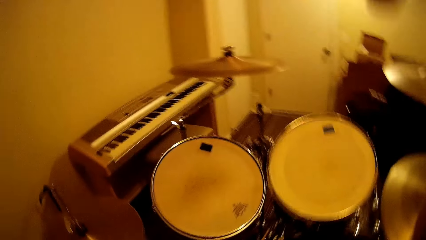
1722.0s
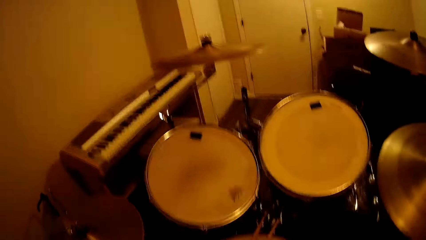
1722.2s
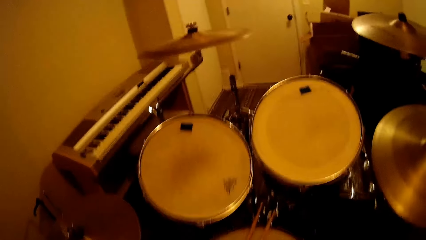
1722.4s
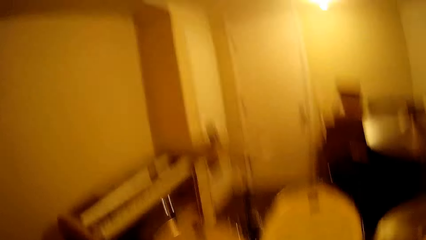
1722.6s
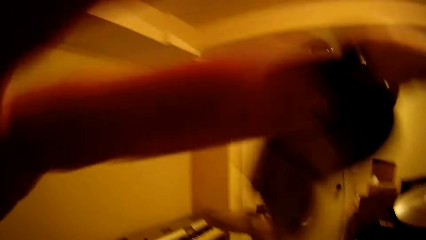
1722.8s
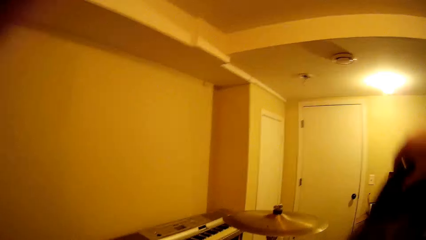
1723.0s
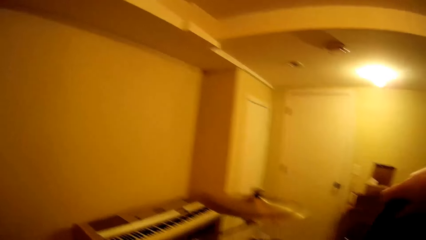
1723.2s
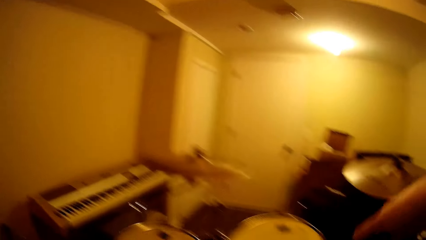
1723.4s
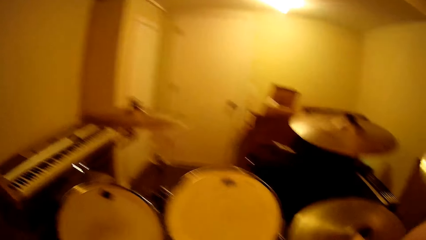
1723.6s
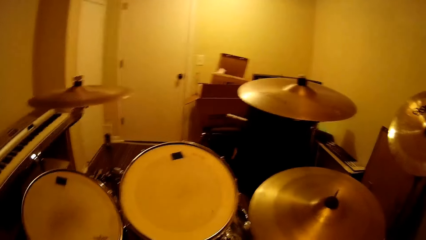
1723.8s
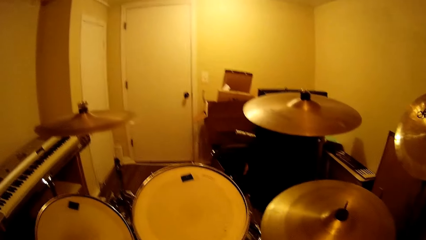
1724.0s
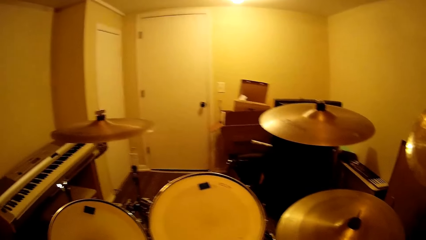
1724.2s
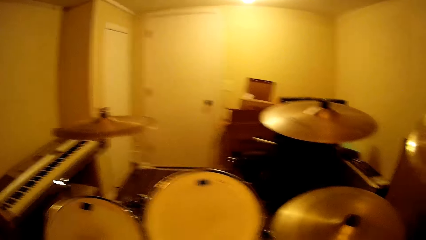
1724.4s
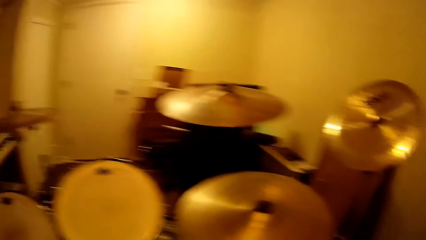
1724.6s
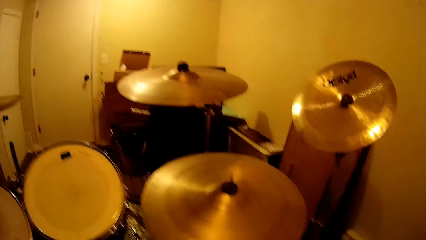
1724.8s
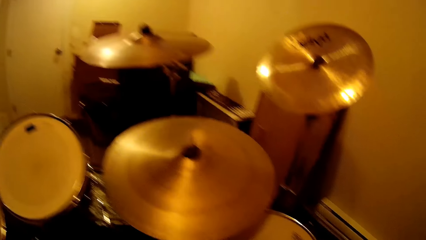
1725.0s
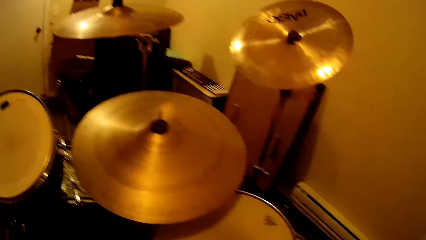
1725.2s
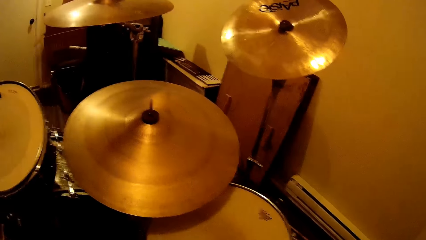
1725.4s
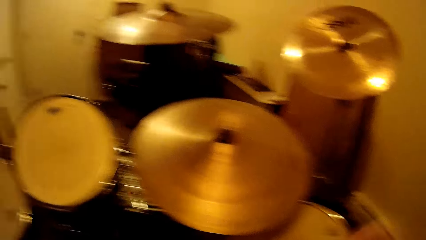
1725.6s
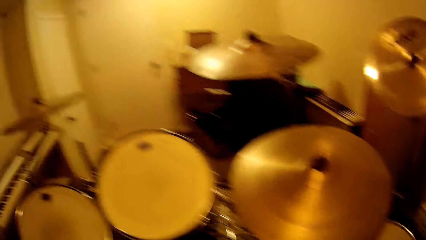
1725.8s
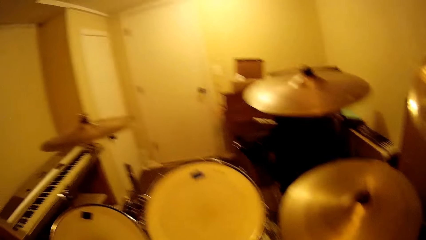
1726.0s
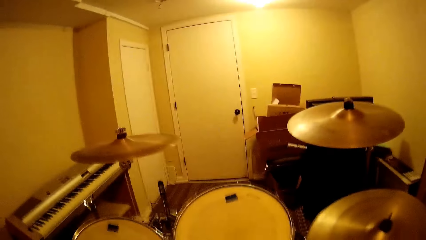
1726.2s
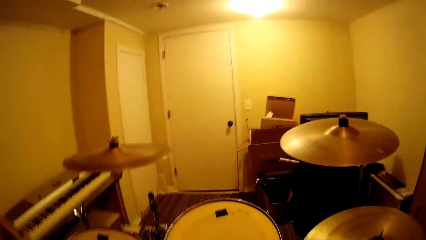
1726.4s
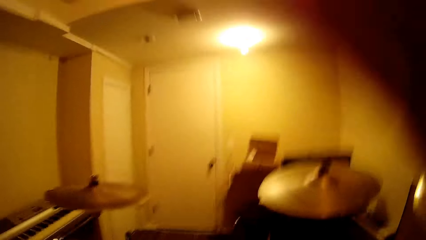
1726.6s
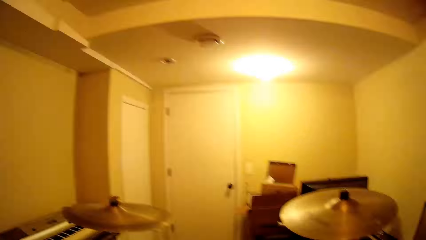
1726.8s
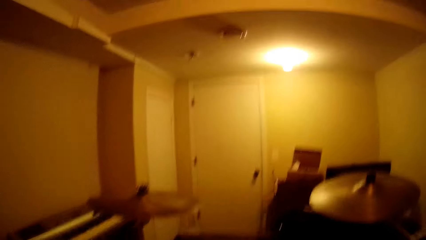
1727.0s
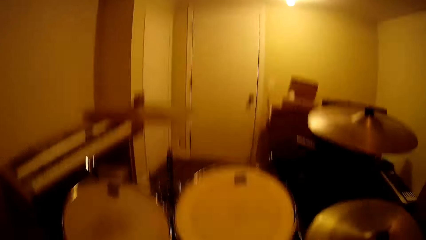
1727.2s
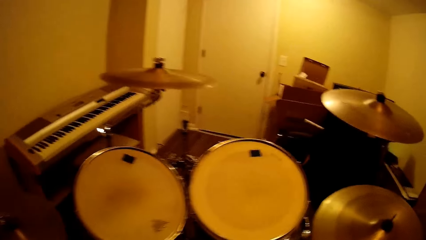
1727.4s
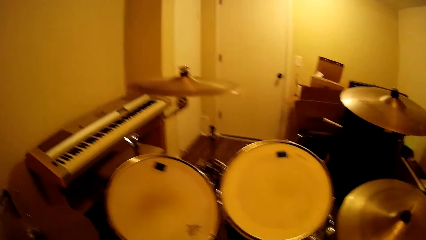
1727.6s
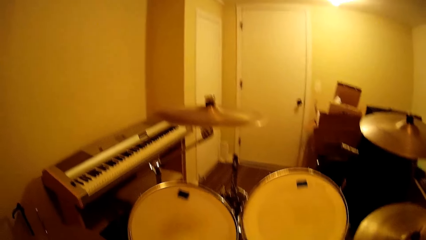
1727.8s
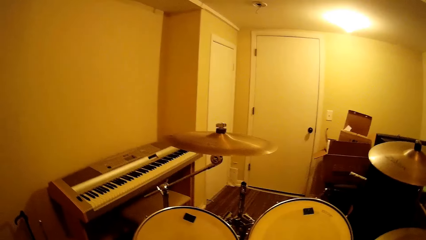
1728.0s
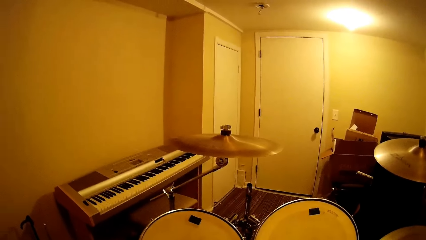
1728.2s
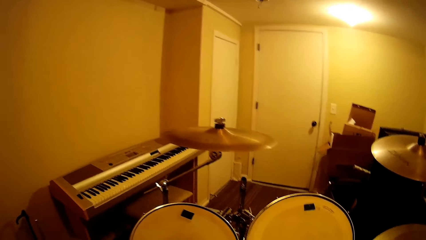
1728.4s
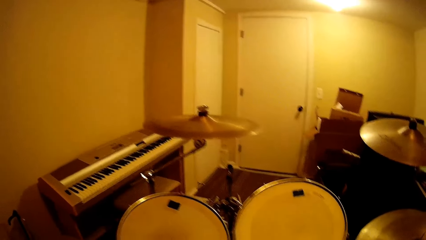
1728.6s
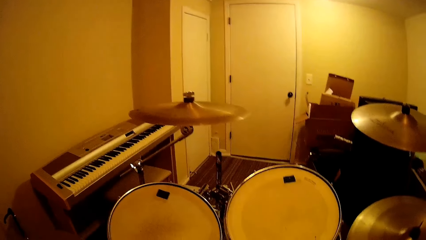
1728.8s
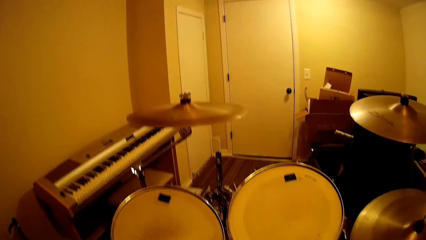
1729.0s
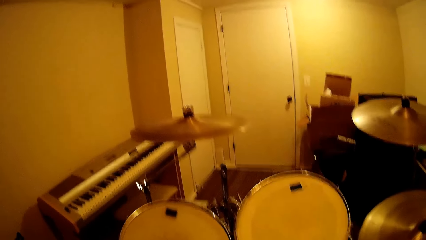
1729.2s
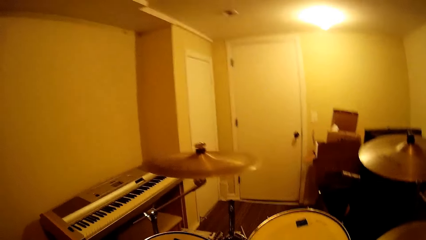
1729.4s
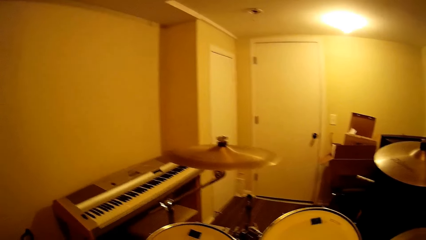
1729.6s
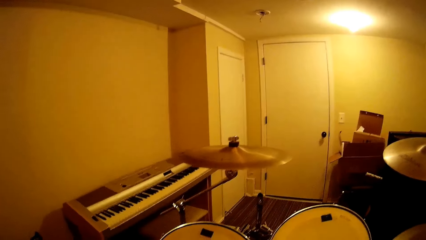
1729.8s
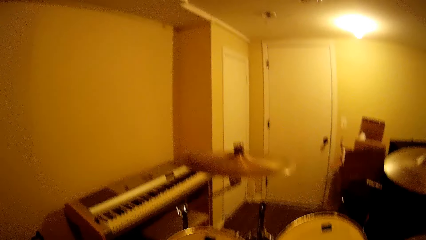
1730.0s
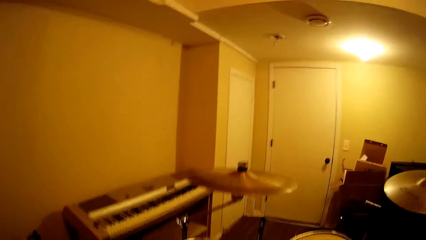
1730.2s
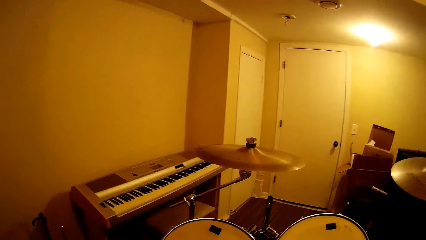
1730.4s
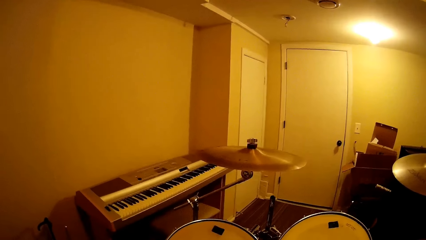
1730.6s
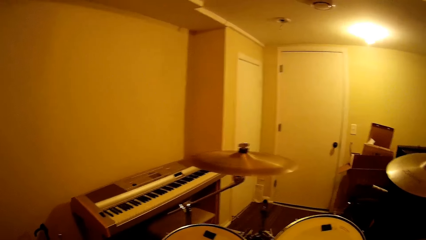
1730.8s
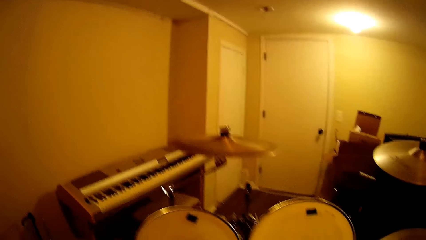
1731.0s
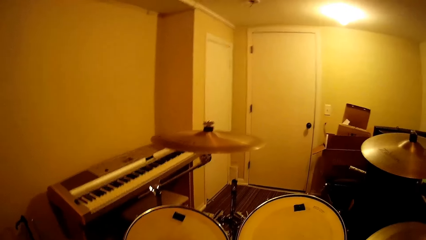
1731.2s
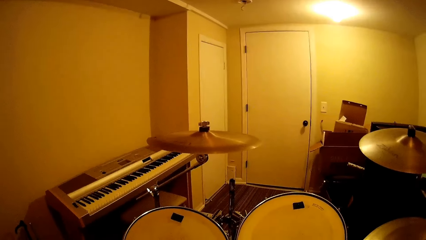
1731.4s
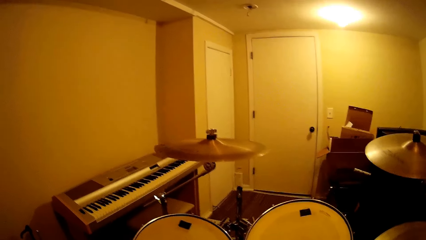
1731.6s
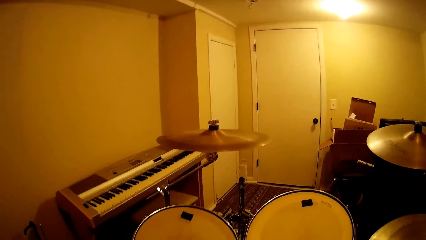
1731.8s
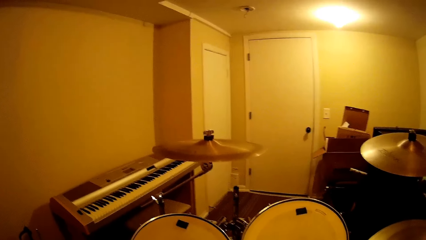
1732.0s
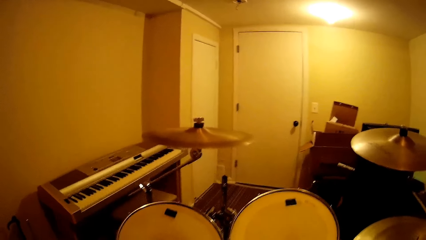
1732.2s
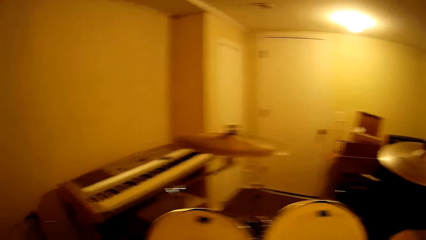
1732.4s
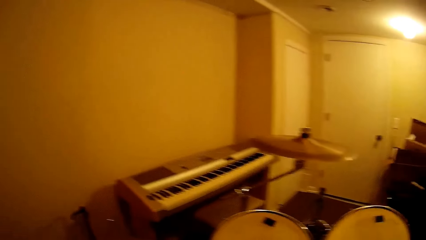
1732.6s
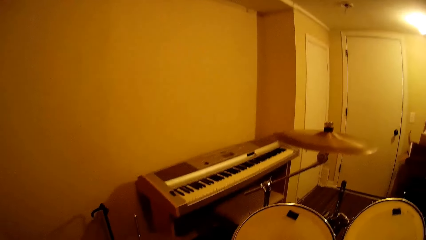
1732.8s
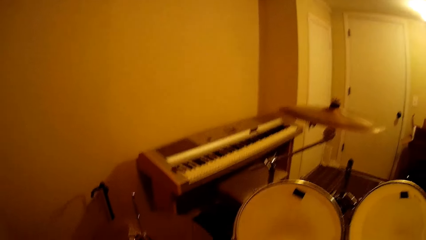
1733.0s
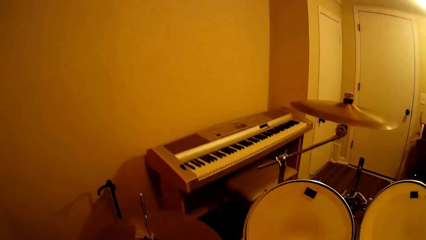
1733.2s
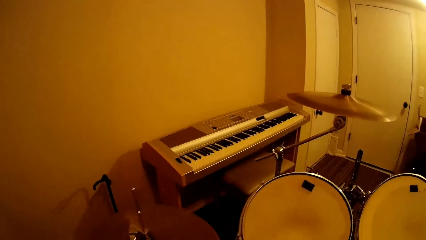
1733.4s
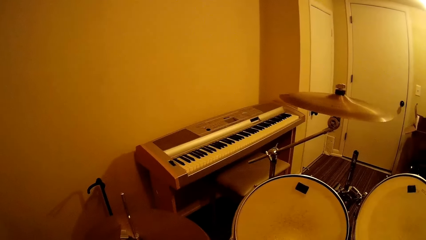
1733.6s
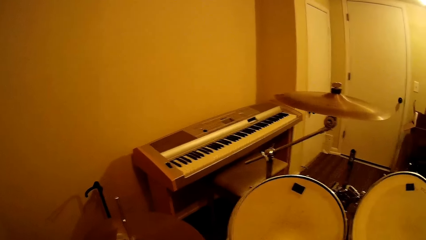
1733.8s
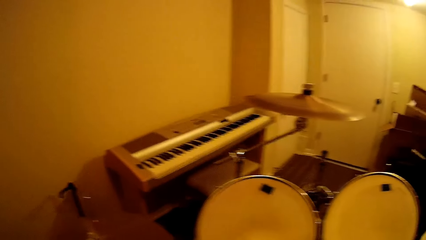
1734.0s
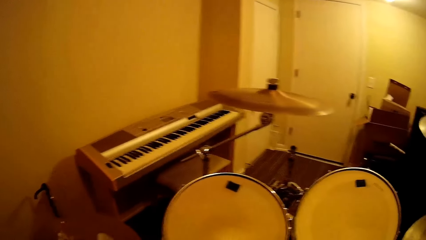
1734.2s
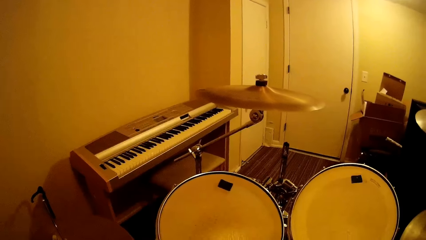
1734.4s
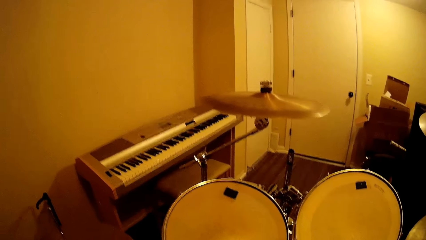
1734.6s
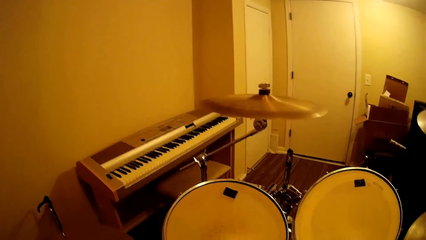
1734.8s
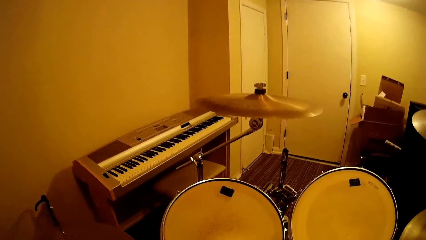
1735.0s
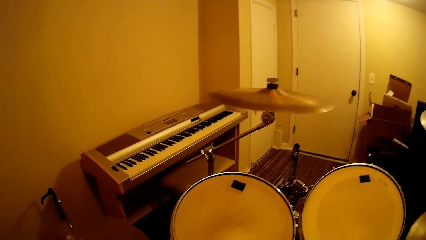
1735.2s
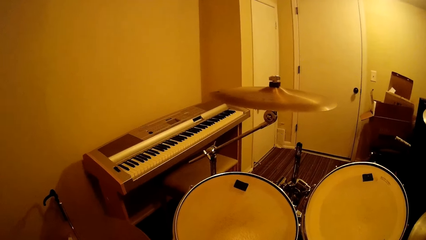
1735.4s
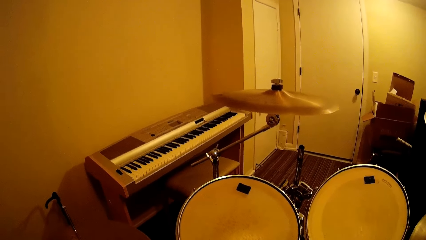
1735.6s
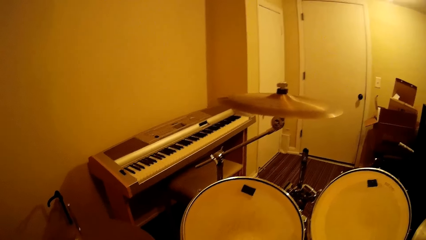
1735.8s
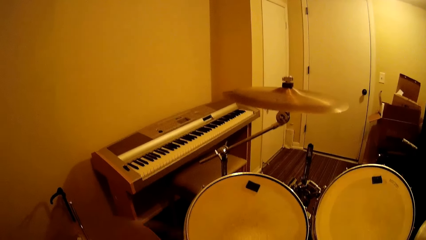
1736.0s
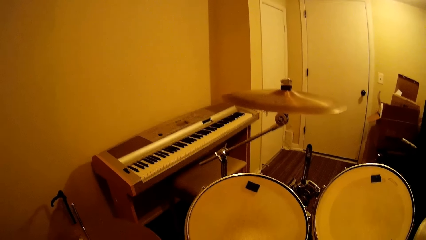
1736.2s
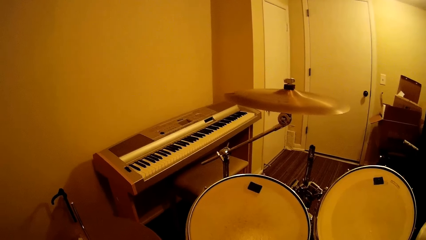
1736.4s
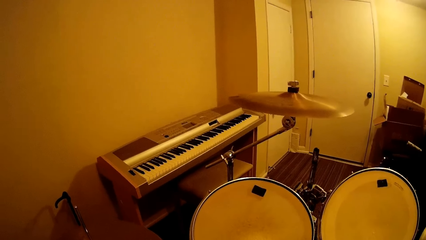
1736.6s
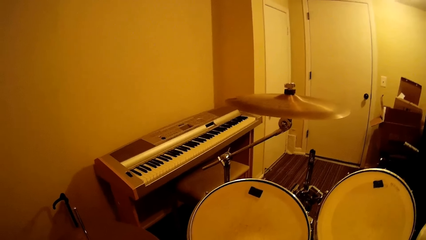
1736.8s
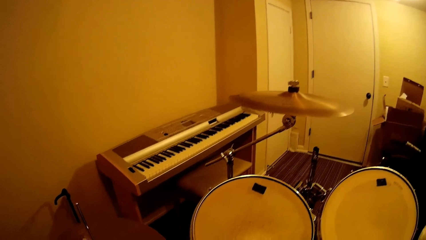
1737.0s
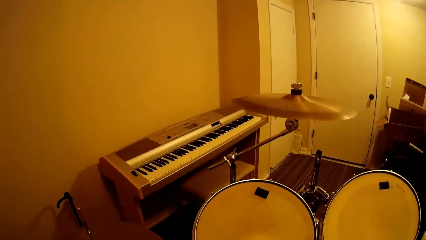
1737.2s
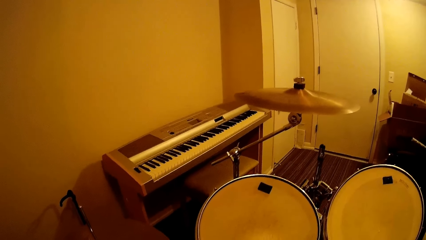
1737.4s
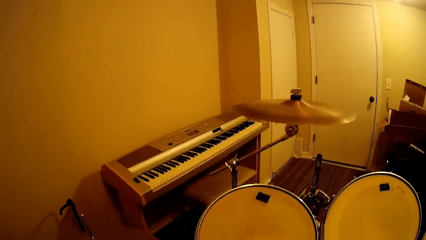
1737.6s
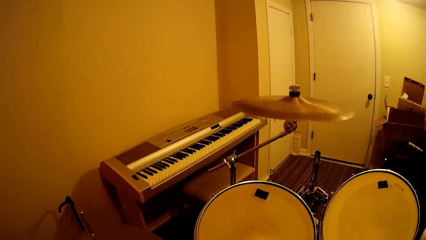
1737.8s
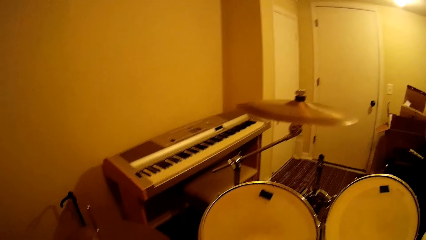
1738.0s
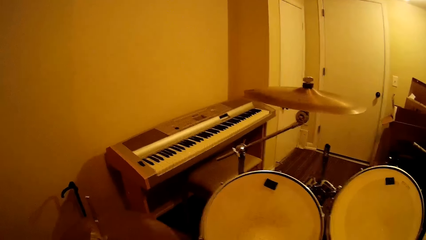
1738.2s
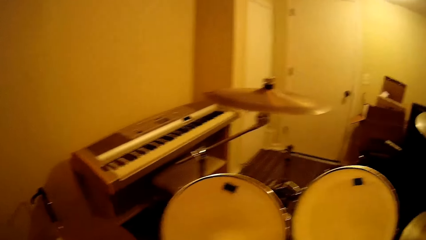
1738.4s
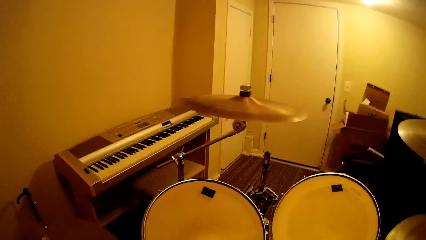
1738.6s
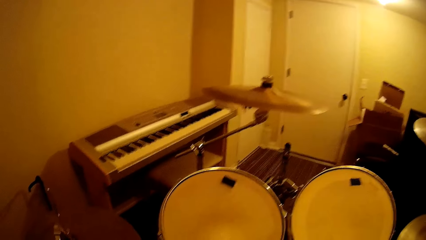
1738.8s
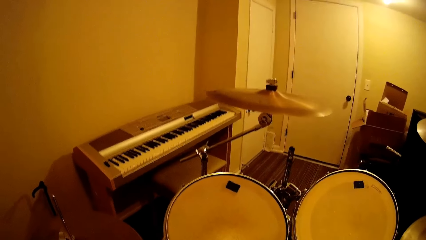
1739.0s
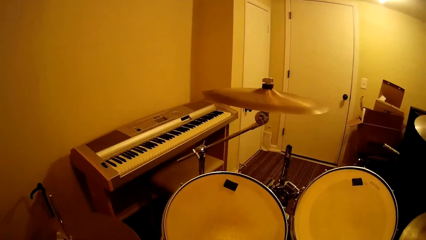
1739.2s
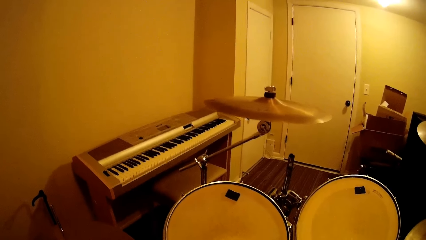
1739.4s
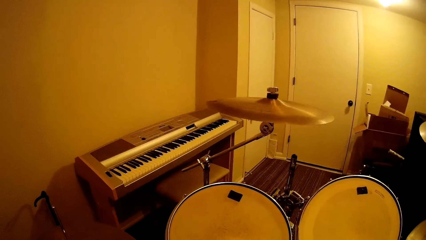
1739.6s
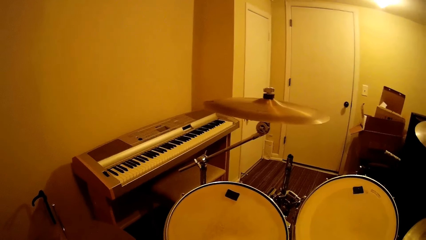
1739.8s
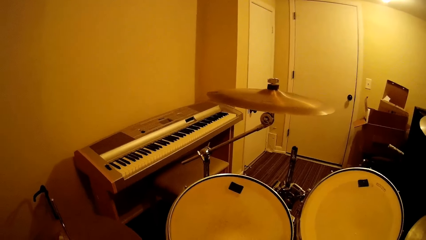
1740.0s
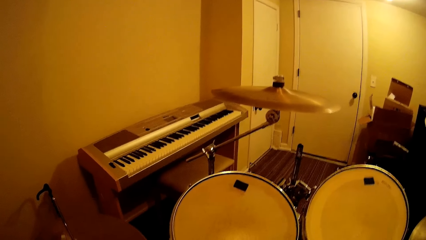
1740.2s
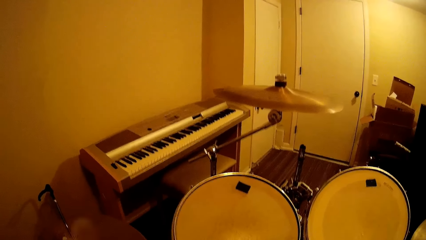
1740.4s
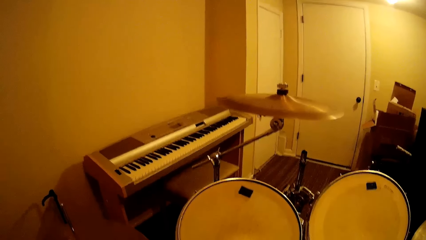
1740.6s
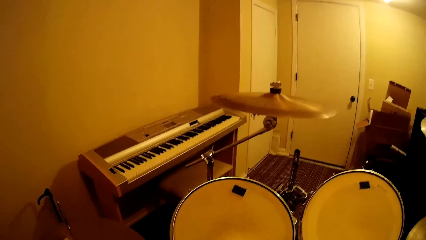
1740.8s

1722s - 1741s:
The camera wearer raises his arms. He plays the drum set in the room.
